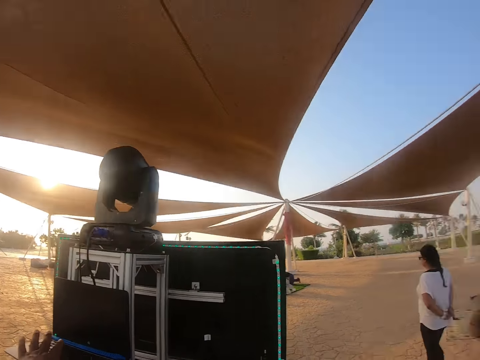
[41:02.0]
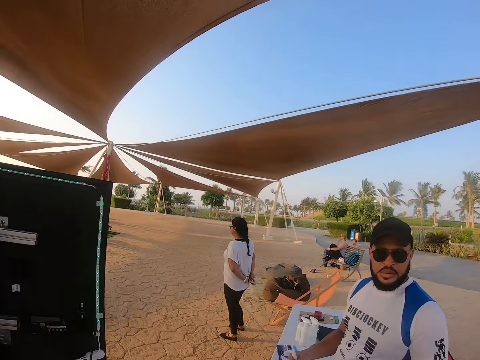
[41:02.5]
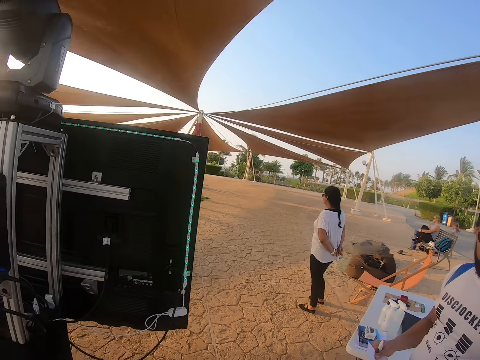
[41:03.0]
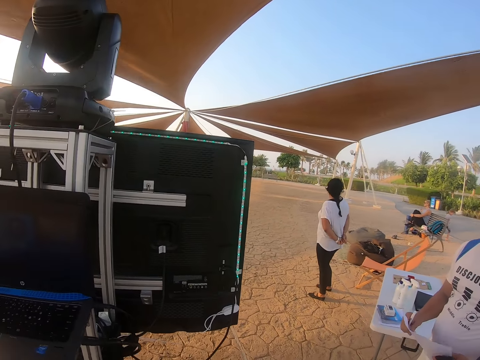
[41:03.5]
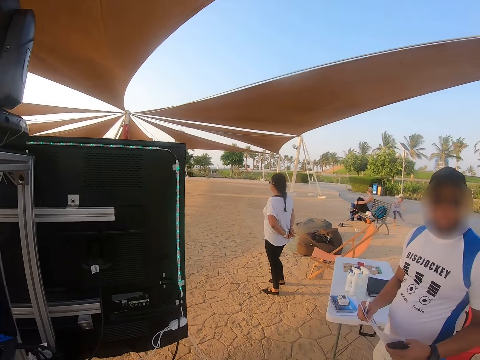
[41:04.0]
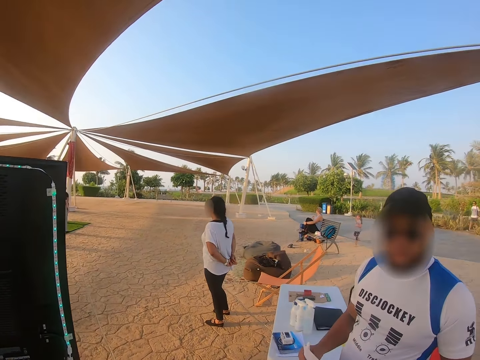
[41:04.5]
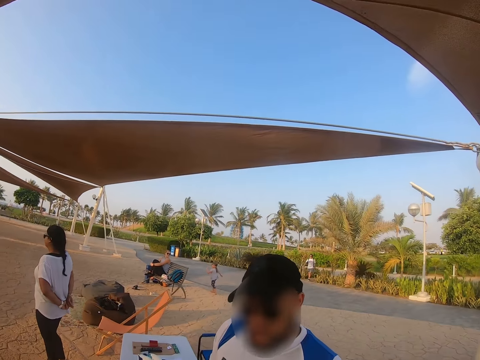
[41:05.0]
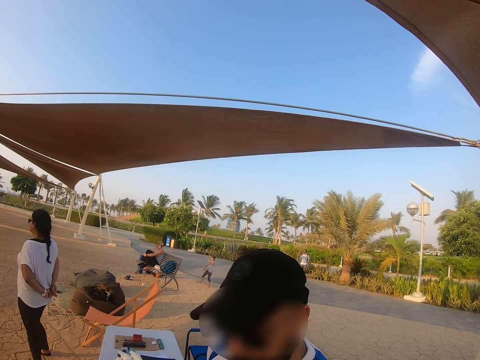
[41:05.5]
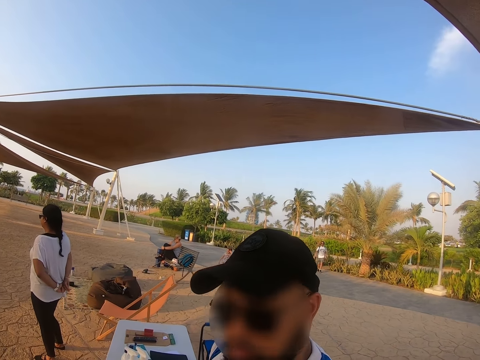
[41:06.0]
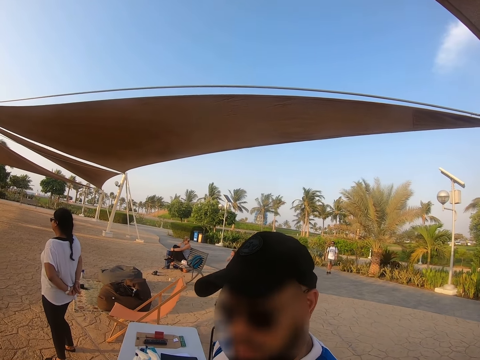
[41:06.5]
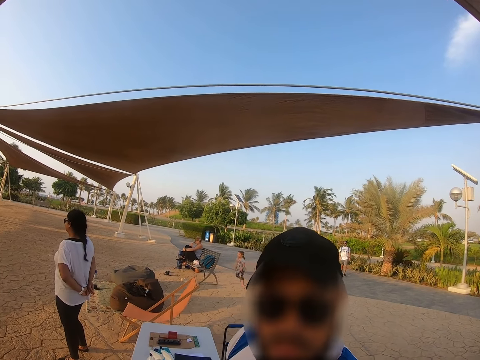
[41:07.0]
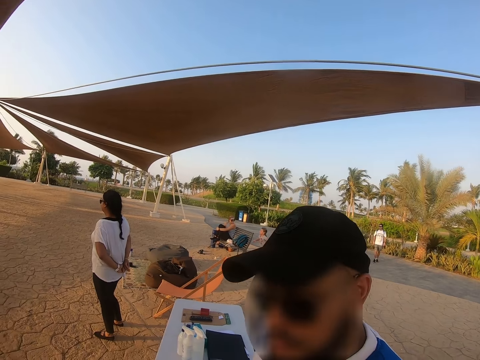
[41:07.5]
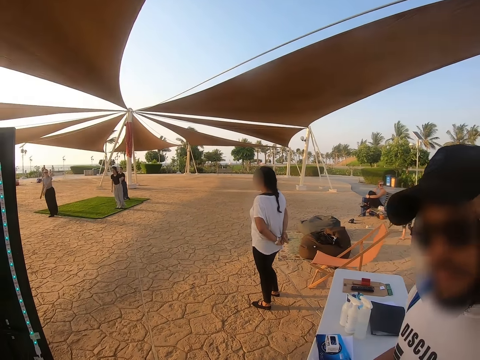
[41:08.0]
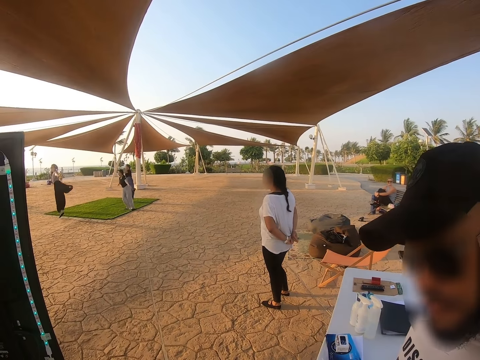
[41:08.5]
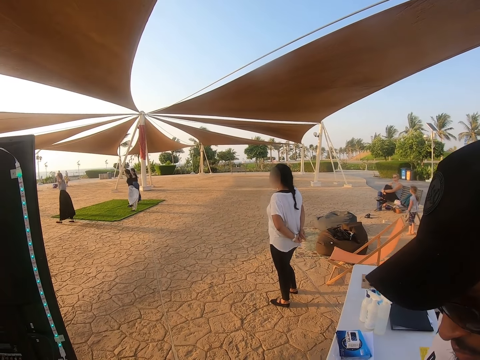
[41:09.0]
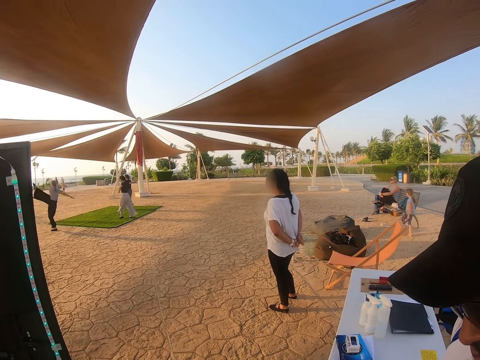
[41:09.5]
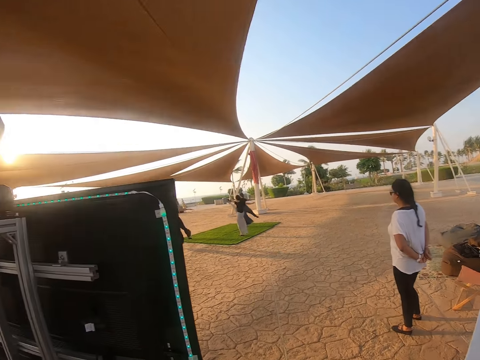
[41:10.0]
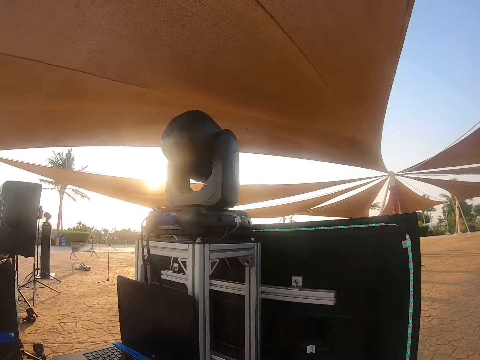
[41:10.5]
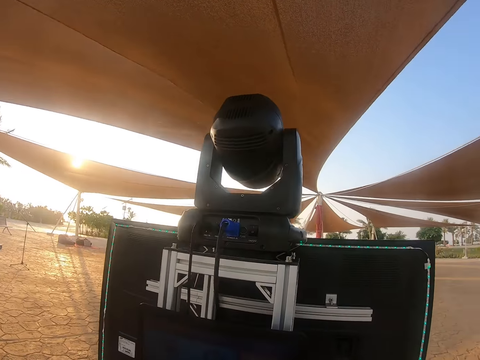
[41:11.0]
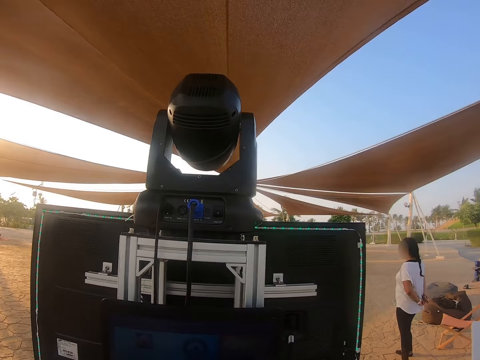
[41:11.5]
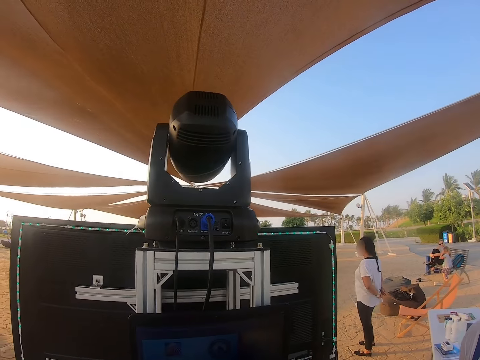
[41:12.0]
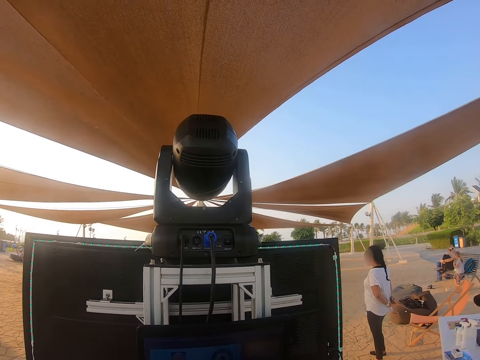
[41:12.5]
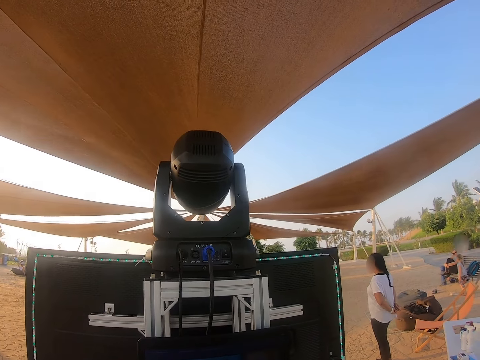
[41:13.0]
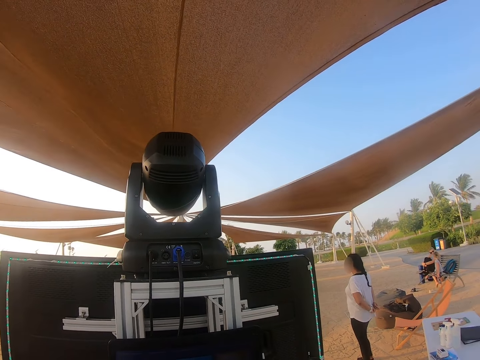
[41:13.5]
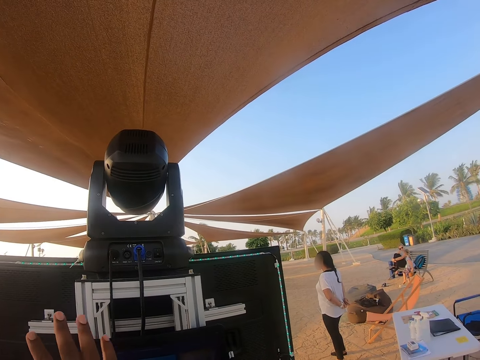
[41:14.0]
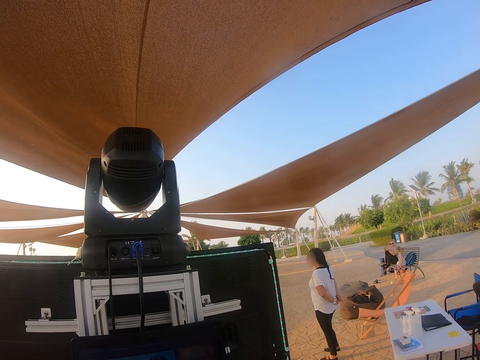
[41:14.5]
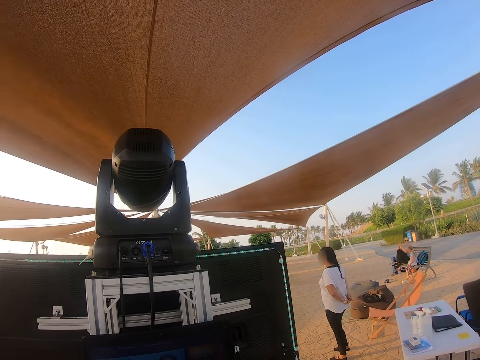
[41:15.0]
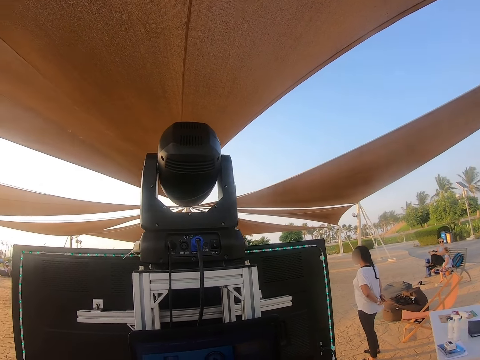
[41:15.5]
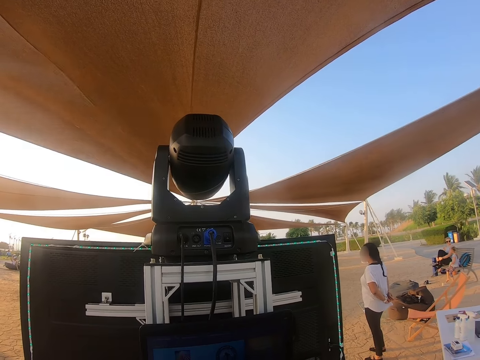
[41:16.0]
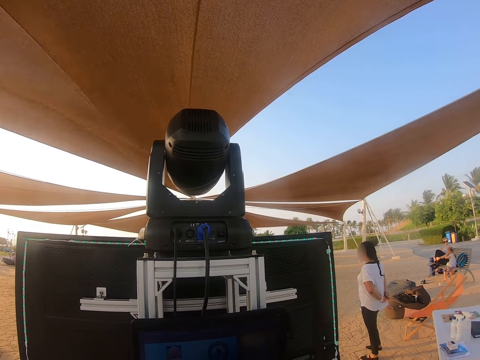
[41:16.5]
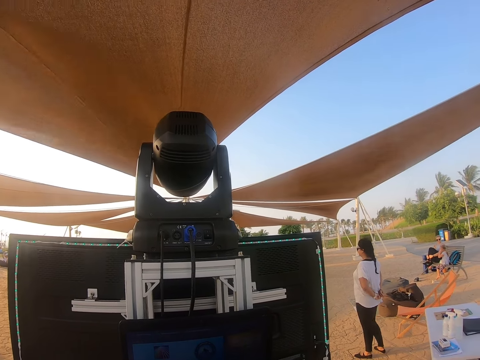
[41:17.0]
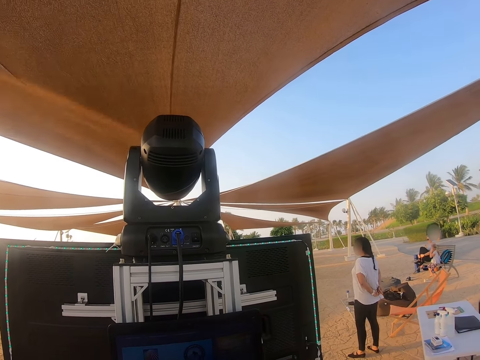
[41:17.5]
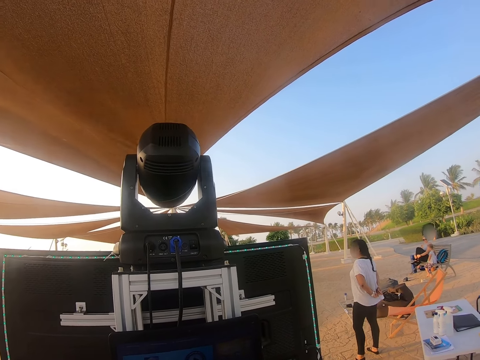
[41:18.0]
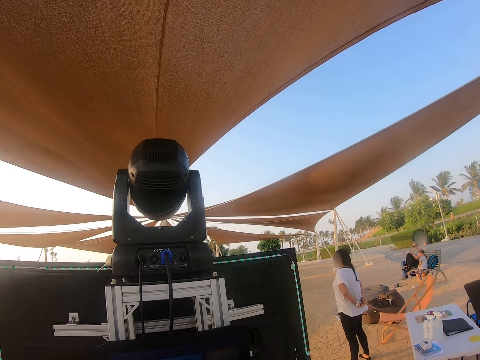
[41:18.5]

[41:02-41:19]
The camera wearer looks at the television stand. They interact with the man. They stand in front of the man. They look at the compound. They look at the lighting system. They move towards a laptop. They stand in front of the laptop.

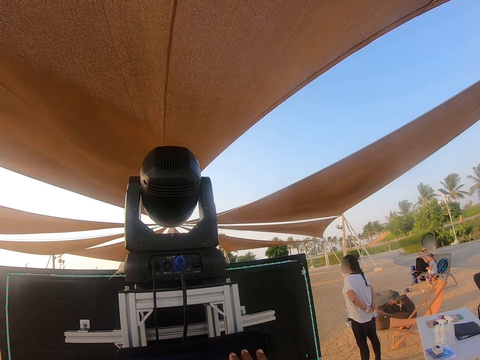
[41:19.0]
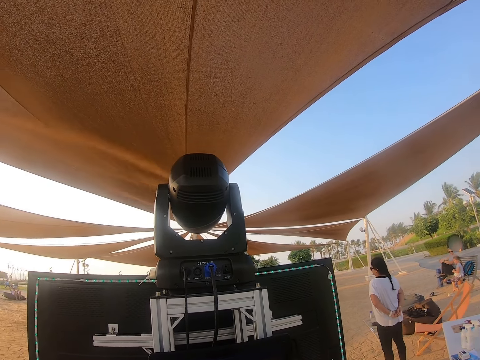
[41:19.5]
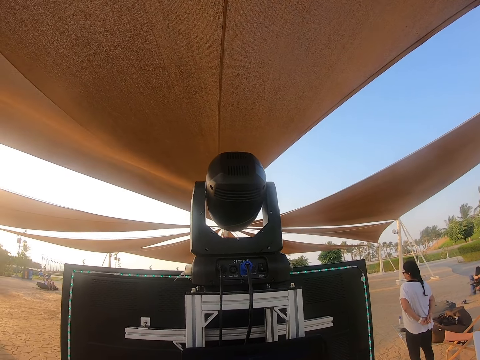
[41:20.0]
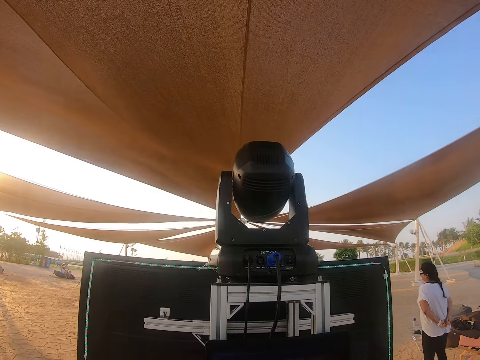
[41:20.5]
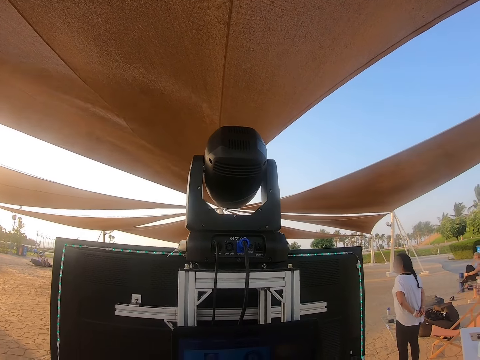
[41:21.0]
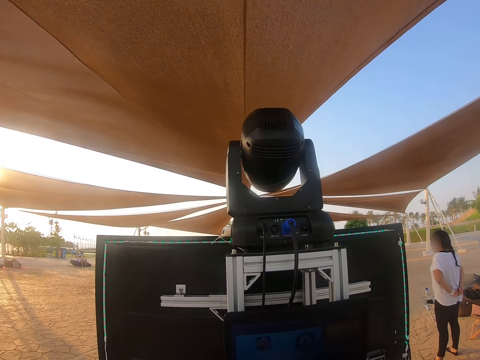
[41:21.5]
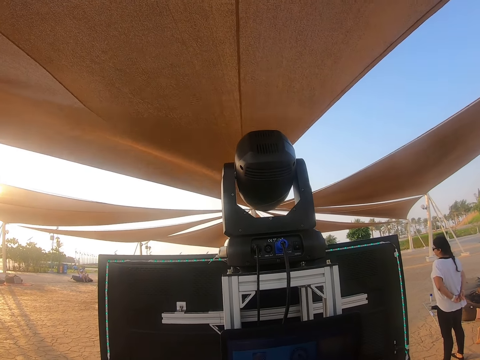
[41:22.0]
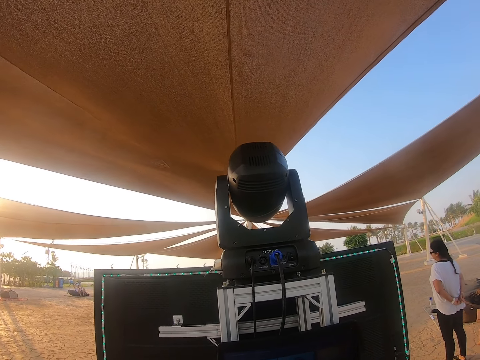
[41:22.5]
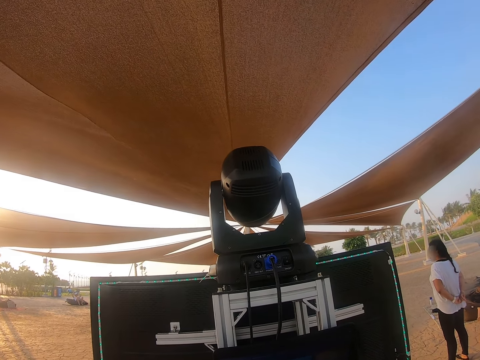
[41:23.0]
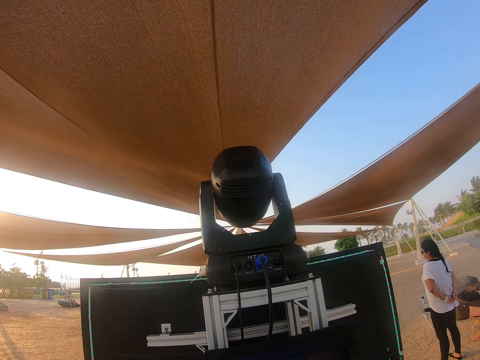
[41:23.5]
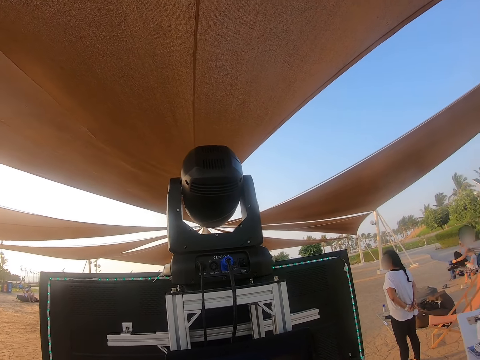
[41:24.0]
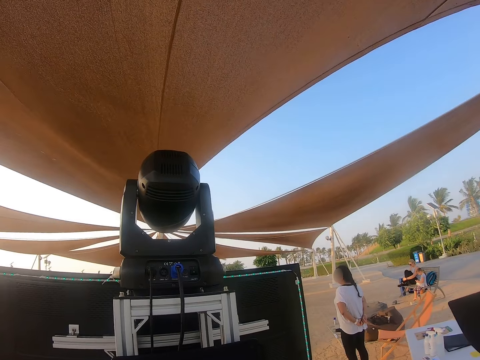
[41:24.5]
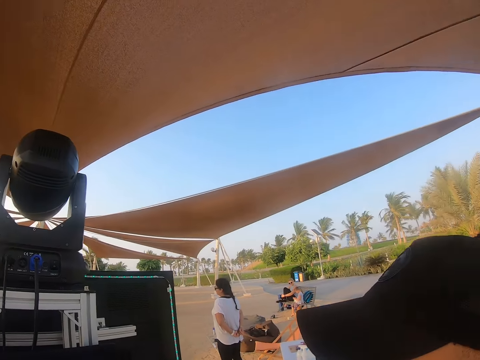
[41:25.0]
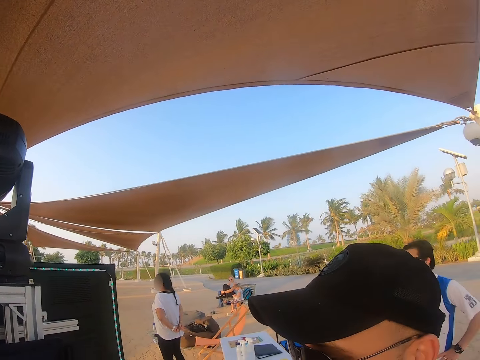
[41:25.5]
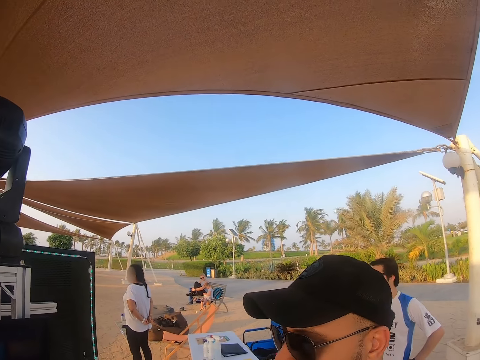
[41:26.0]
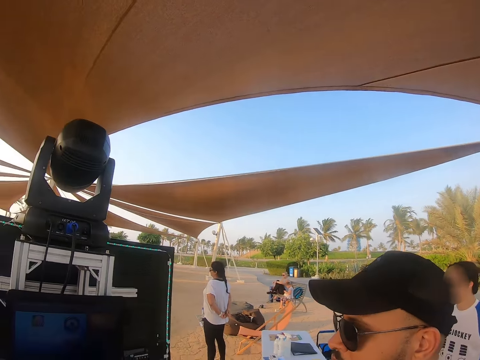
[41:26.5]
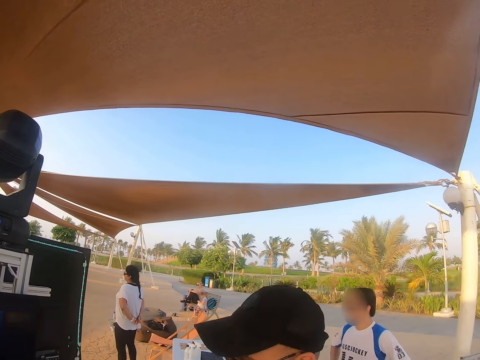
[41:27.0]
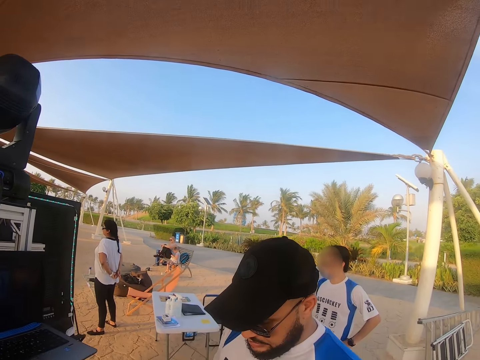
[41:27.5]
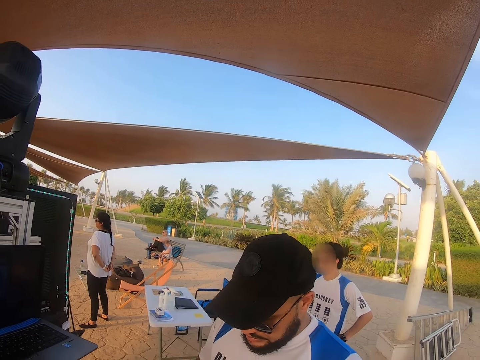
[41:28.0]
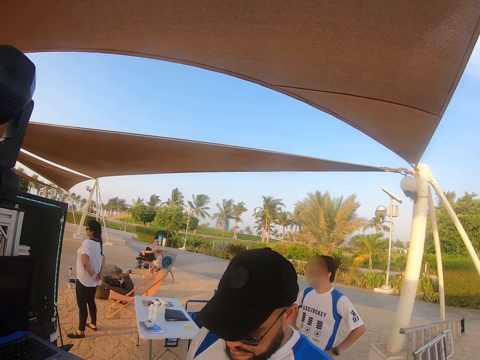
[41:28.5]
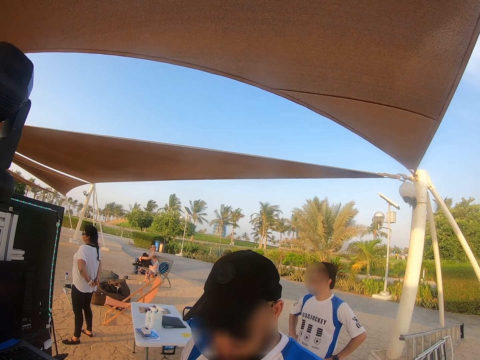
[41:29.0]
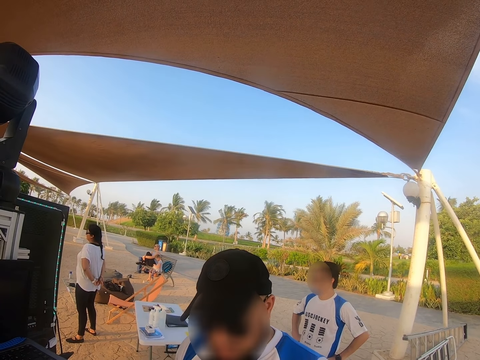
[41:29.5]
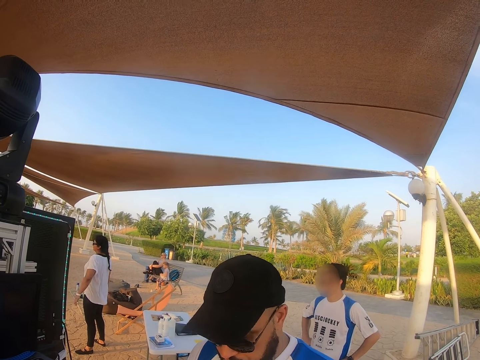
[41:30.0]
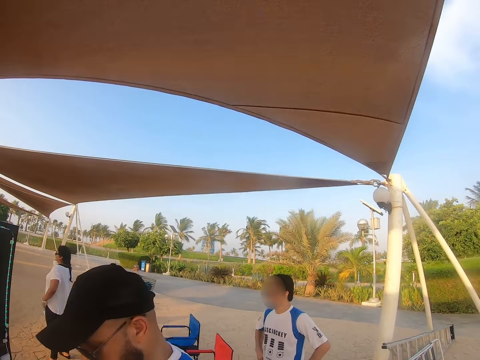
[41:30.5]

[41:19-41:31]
The camera wearer looks at the man. The man interacts with the camera wearer.
